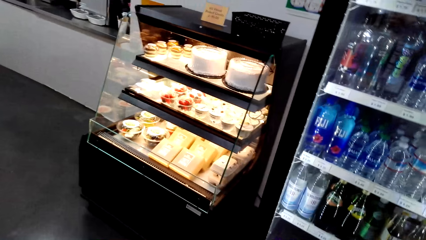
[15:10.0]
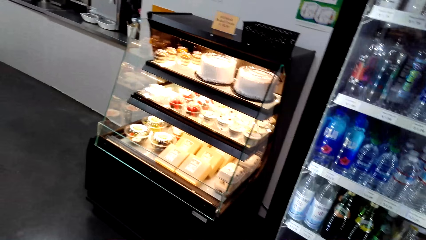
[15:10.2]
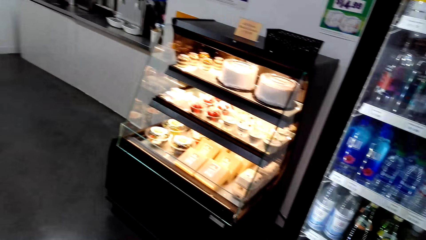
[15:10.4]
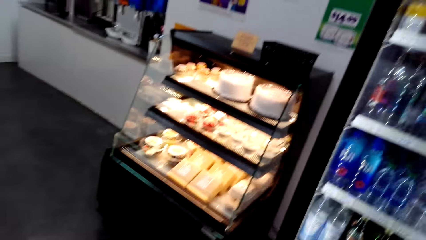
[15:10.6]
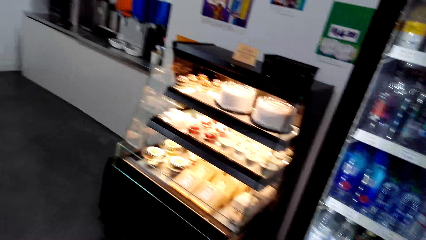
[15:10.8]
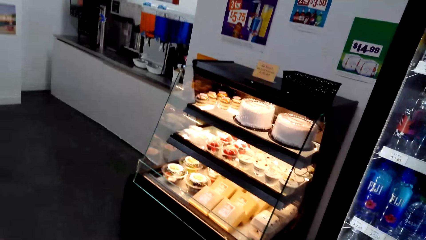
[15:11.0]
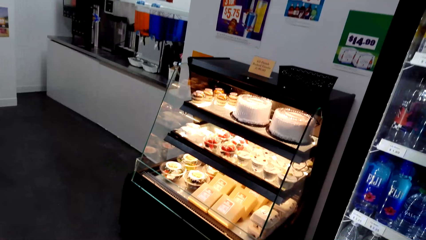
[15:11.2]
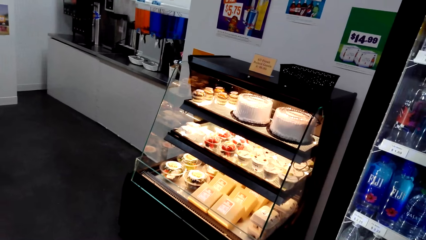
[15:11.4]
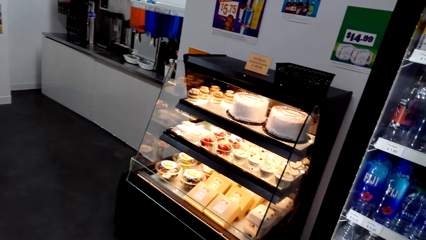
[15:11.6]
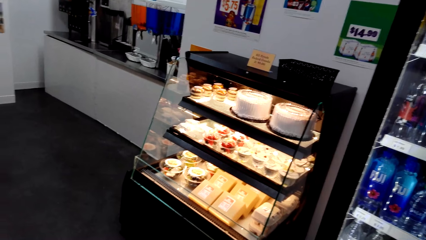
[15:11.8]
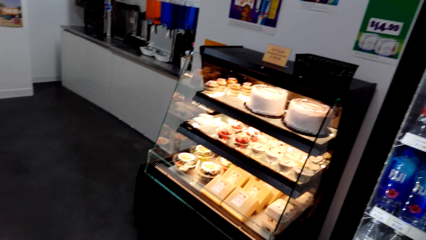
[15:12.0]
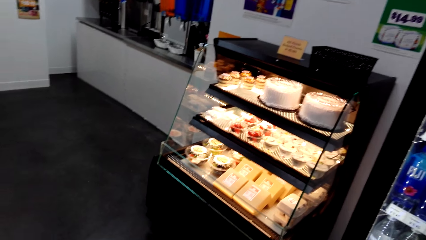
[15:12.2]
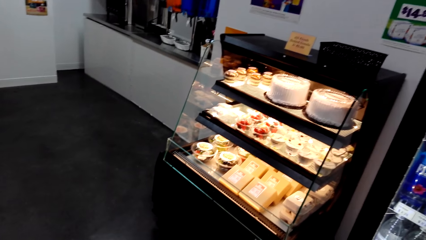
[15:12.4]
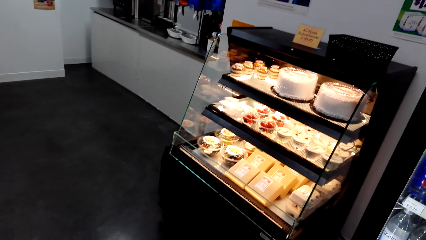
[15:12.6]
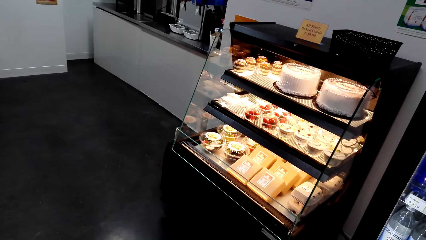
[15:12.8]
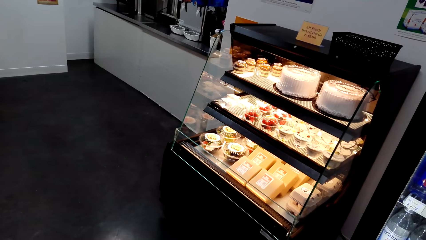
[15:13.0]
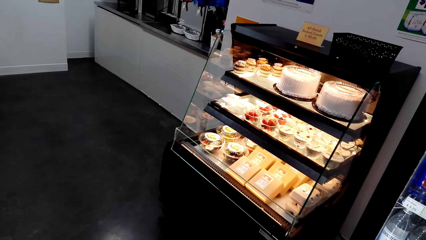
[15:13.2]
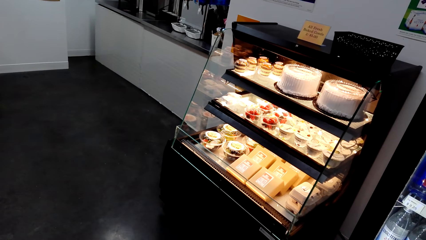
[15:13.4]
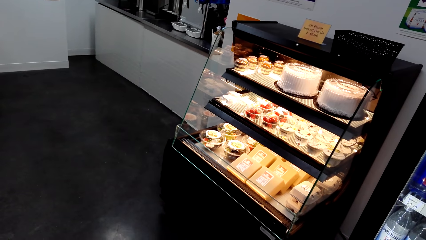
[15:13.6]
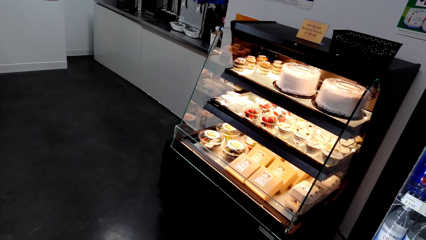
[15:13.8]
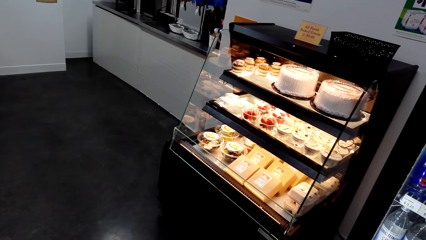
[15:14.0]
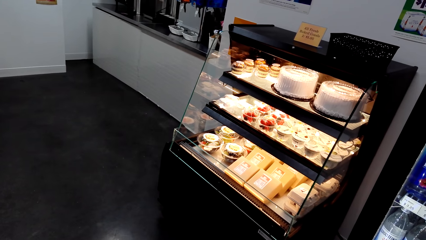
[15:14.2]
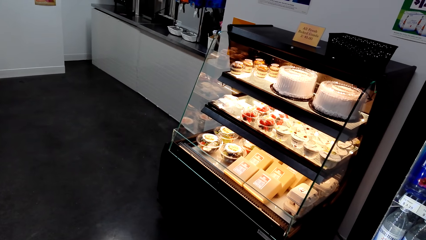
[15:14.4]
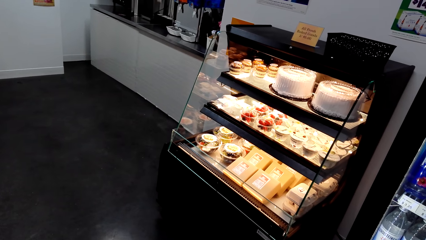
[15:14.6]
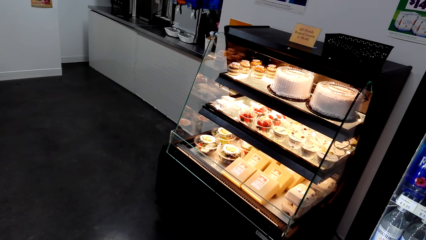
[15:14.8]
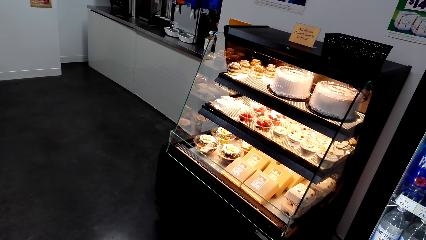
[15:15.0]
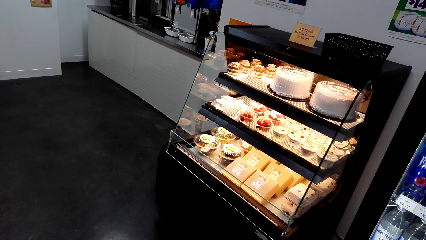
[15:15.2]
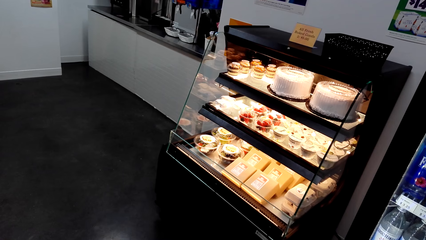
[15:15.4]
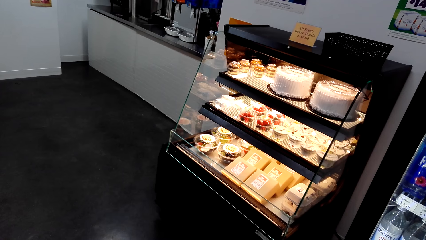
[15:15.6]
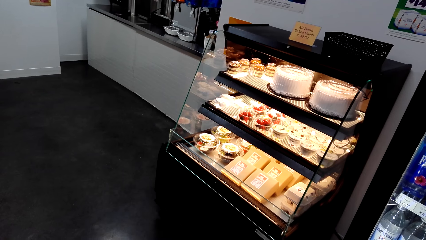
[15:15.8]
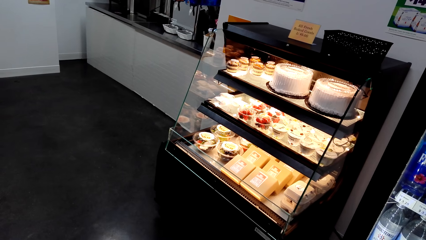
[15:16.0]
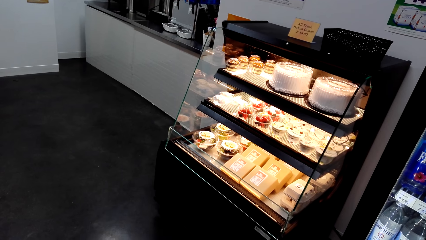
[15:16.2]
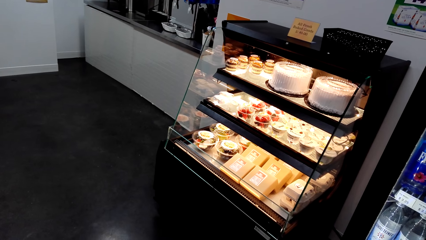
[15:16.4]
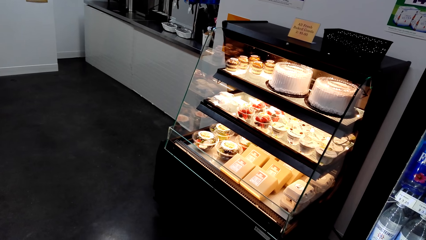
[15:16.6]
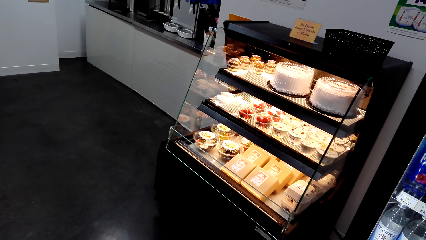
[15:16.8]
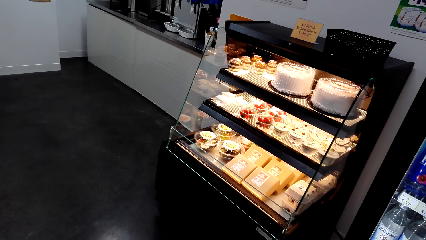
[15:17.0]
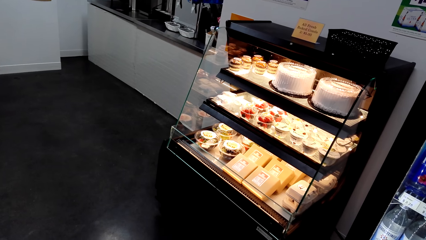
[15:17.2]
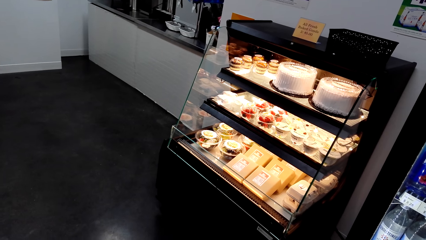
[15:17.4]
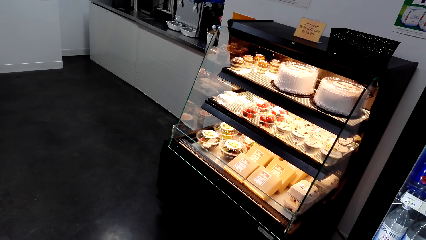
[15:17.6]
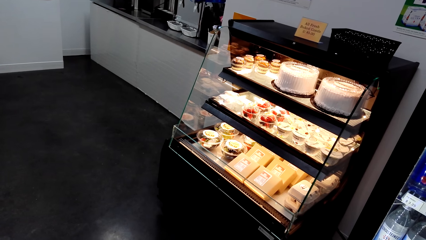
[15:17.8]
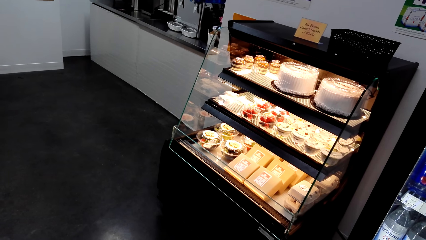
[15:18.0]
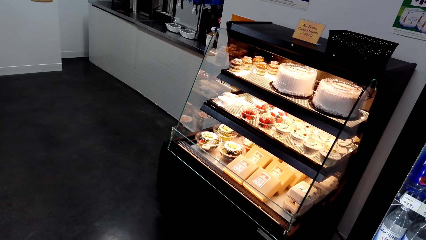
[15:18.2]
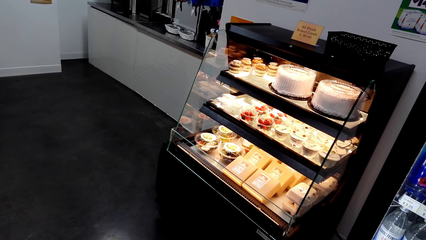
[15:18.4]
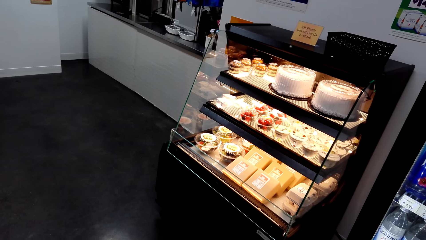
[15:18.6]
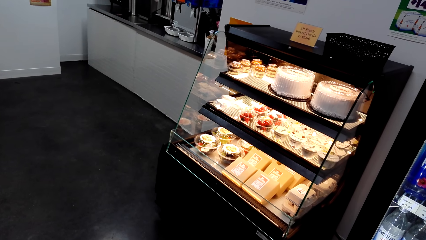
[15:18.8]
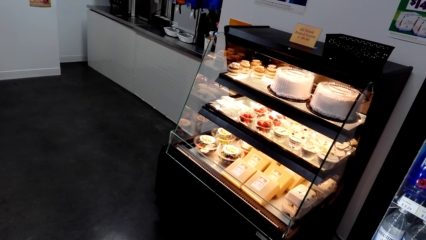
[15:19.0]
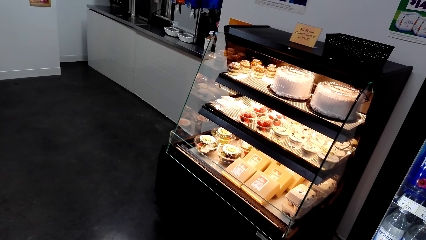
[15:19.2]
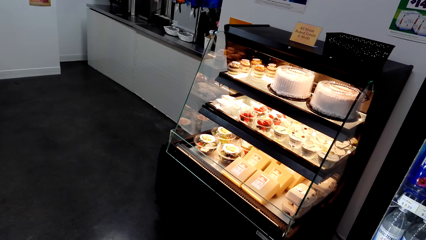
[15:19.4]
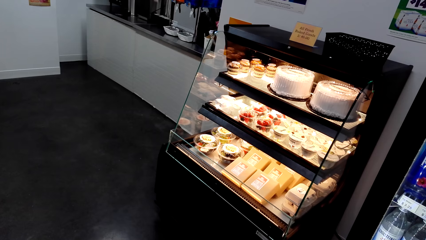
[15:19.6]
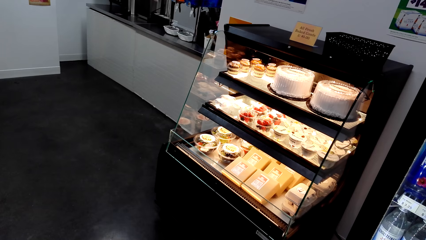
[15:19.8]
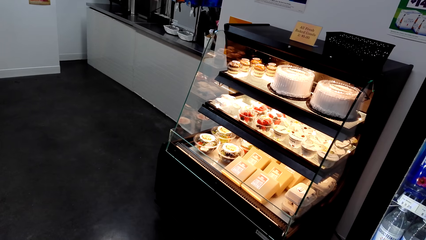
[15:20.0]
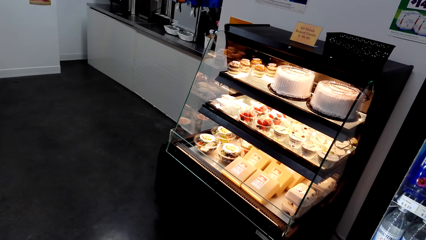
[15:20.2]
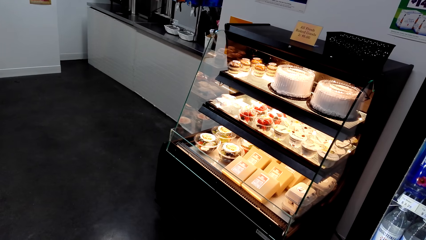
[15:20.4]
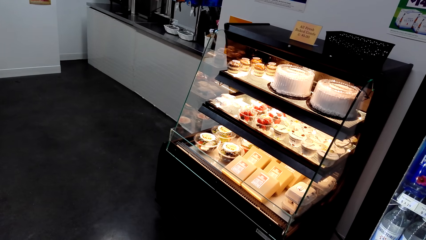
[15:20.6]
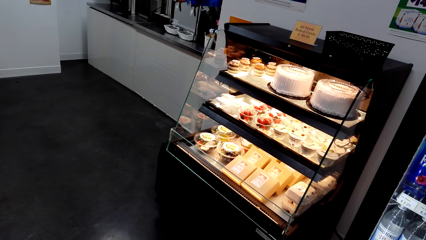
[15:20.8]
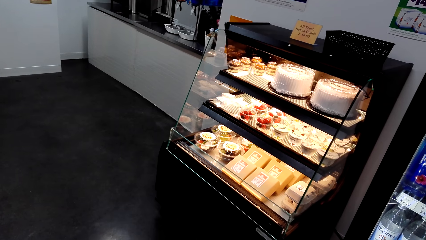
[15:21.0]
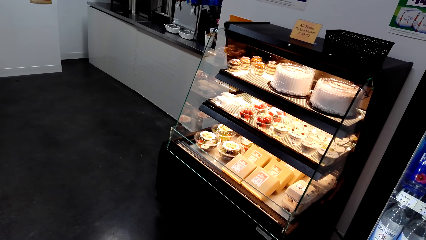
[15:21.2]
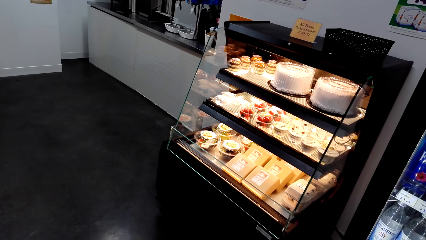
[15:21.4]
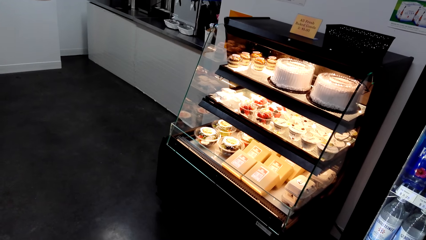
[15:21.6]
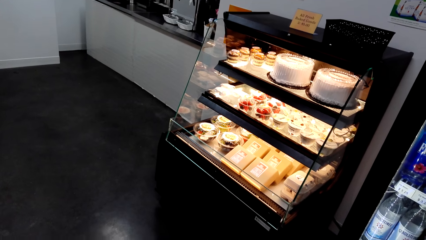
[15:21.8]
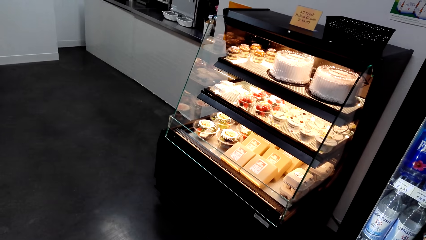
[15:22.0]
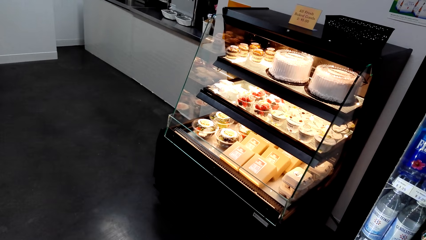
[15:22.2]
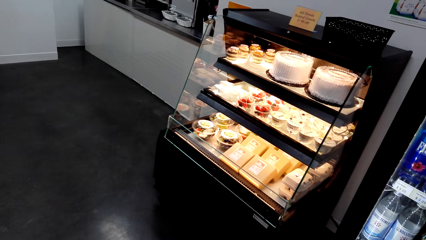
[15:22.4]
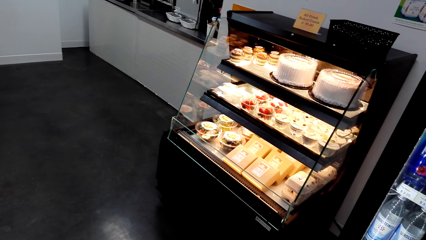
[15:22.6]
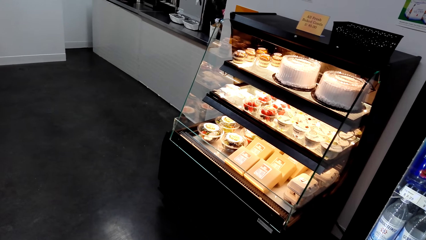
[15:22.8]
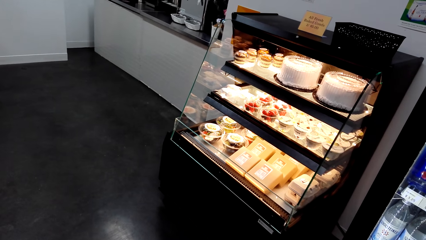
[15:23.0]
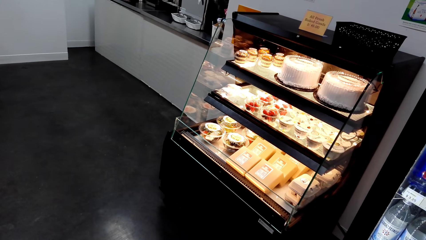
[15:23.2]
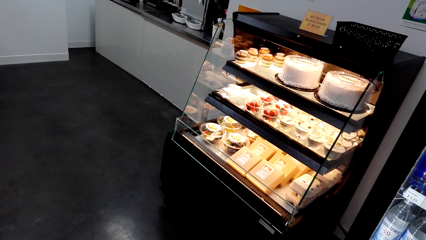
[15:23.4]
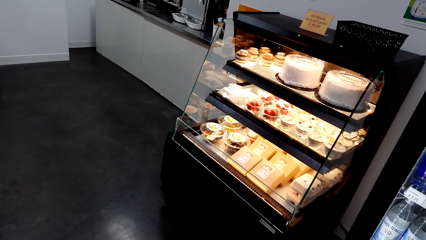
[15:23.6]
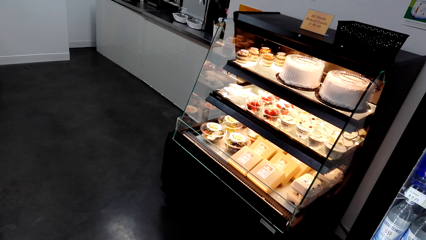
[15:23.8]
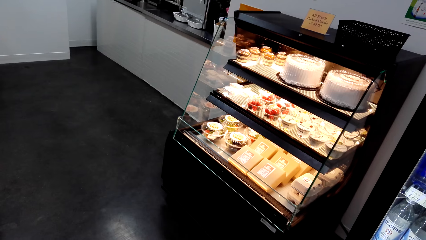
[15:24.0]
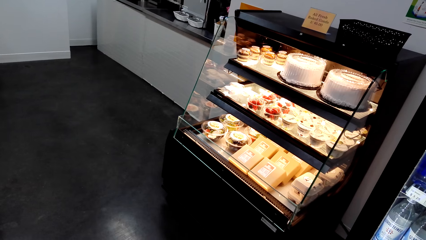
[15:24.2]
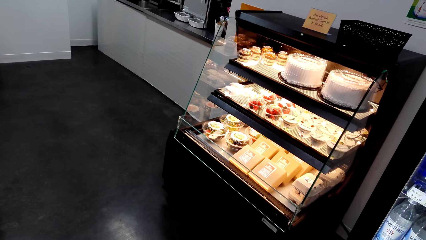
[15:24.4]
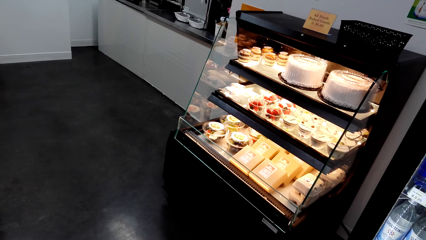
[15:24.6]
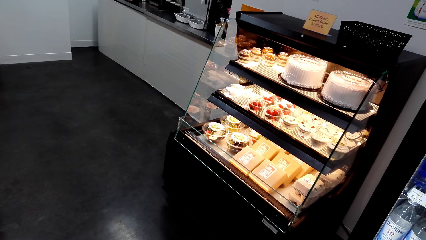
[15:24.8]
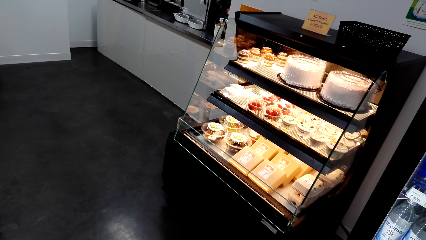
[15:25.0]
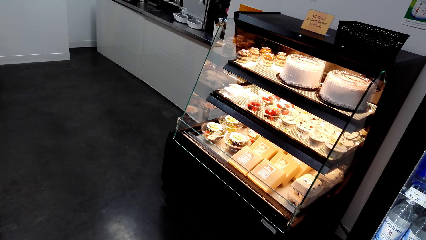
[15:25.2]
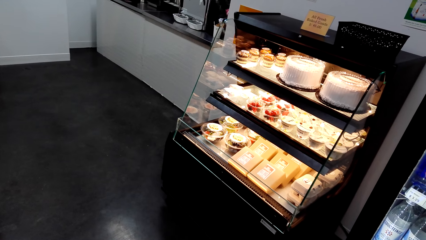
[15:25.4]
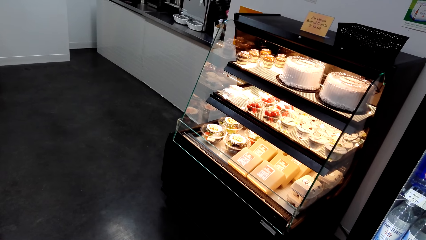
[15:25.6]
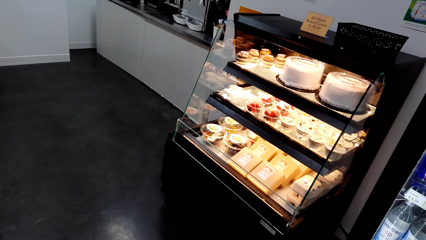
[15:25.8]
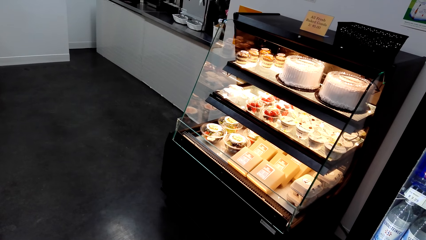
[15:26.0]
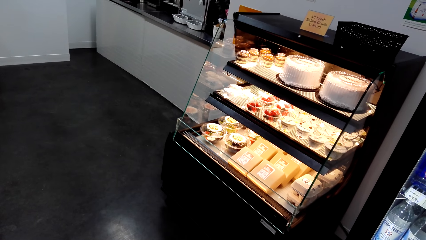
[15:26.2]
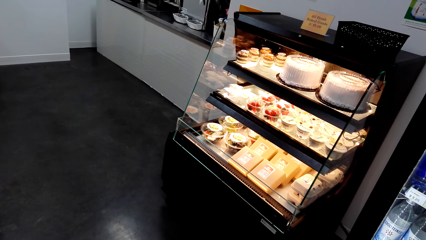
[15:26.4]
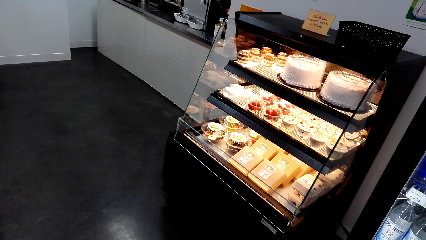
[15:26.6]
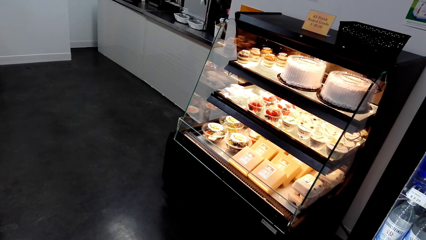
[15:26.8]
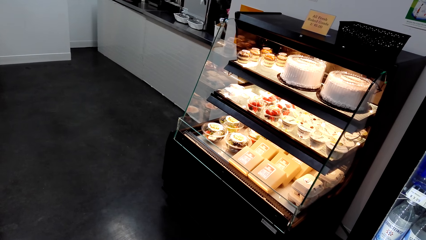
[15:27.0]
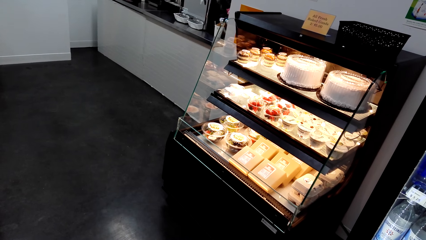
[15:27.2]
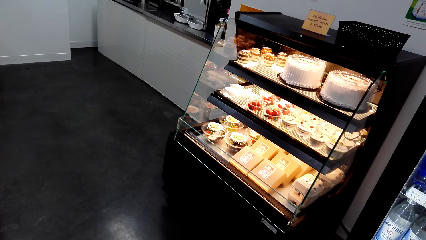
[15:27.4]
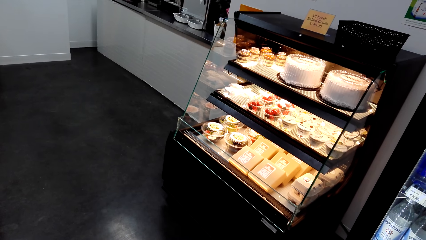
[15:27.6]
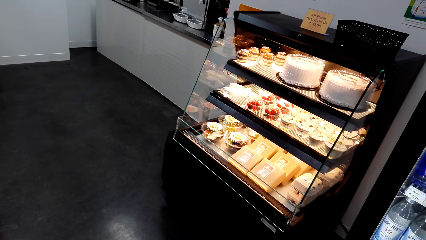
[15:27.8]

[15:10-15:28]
The camera wearer stands.
